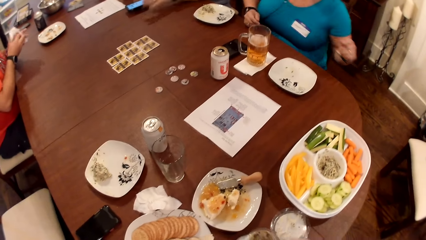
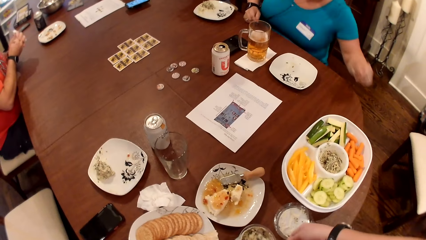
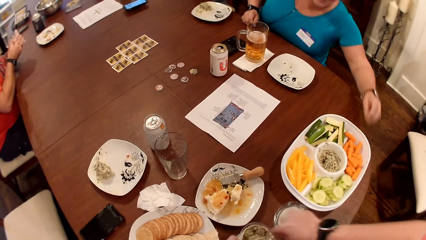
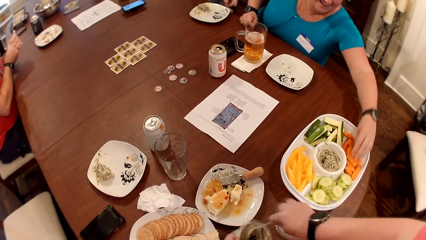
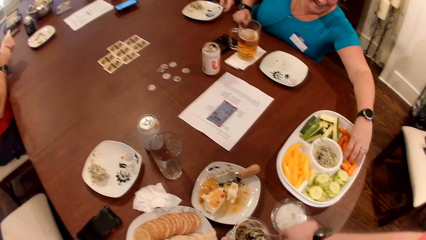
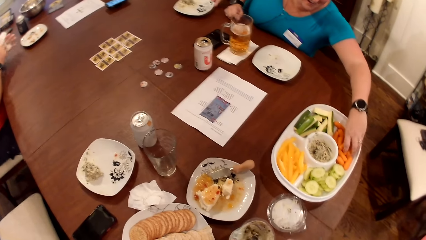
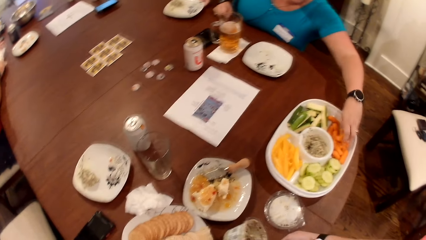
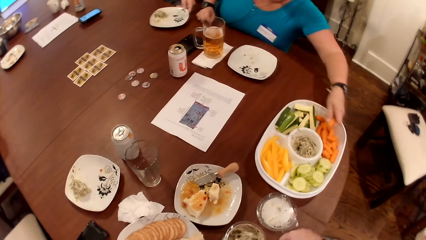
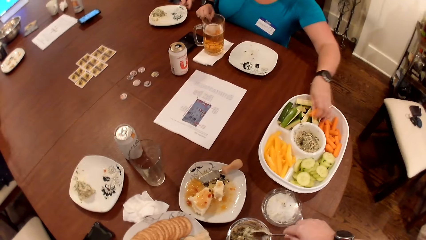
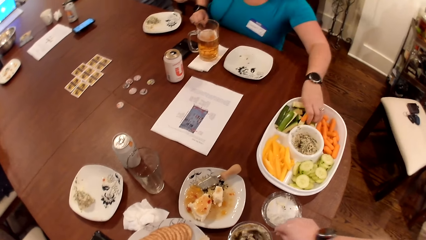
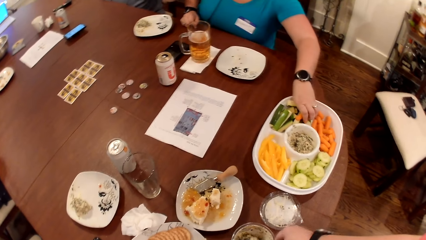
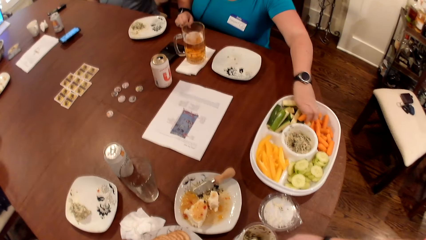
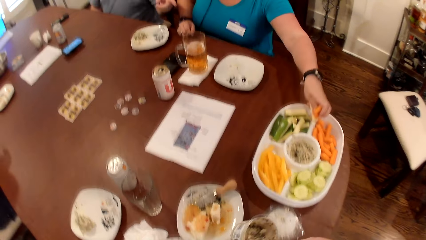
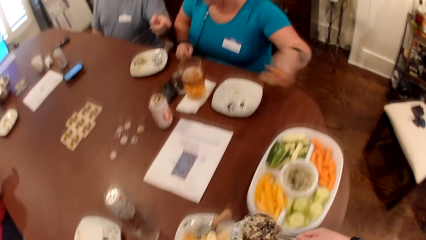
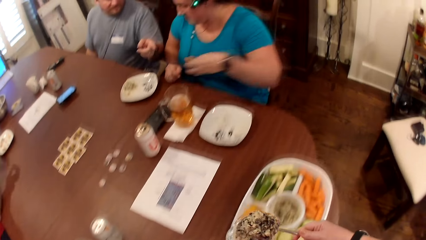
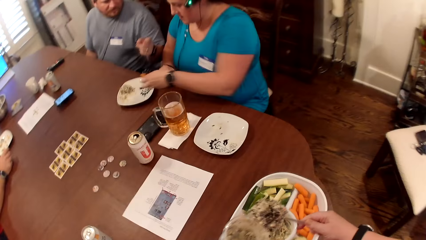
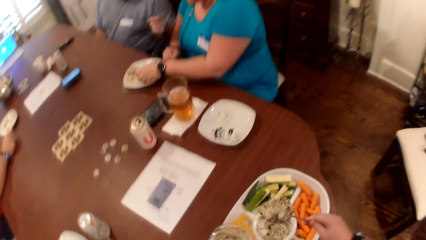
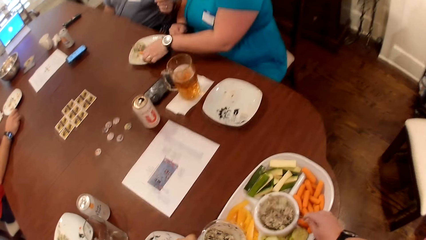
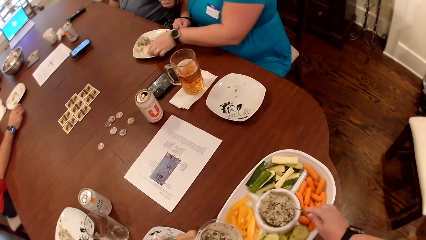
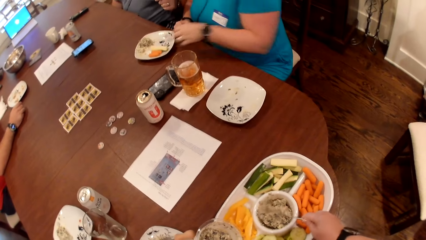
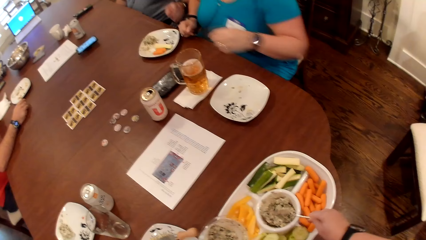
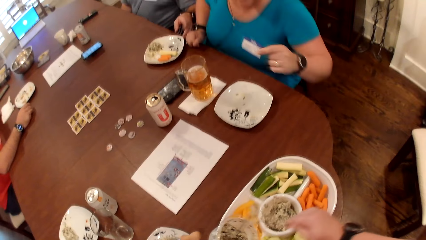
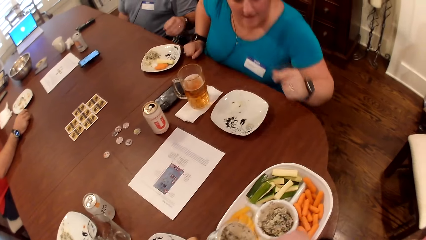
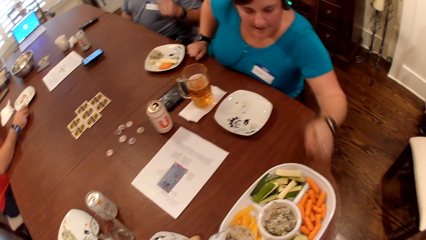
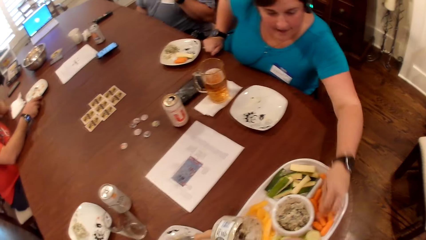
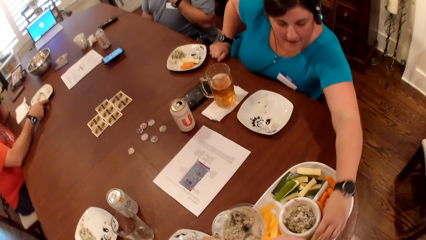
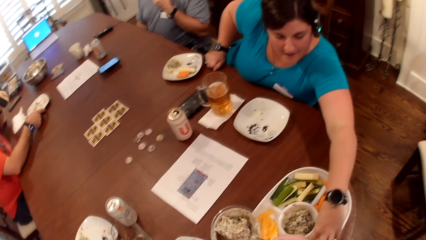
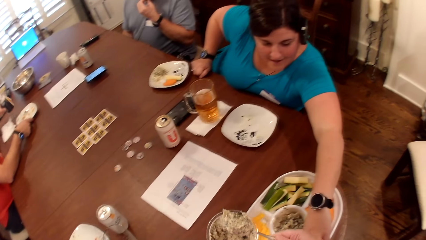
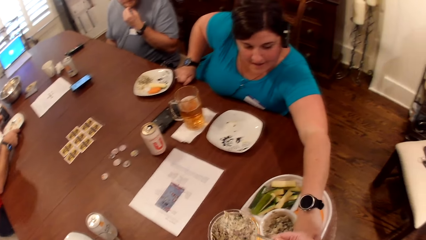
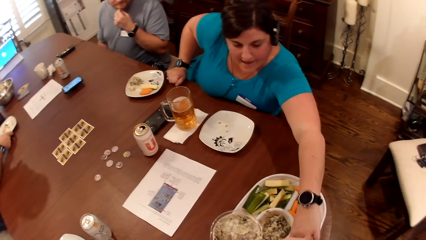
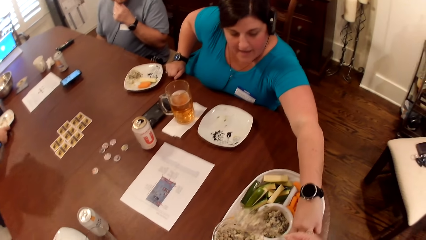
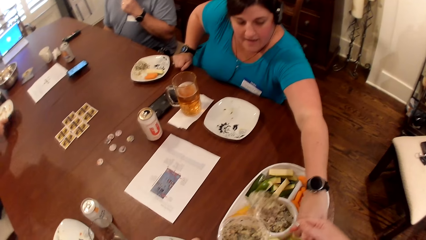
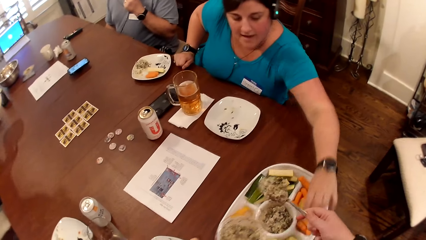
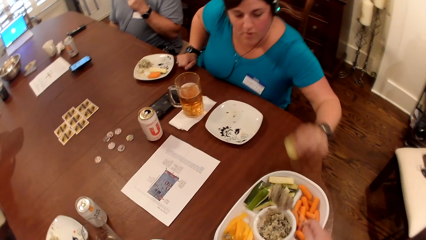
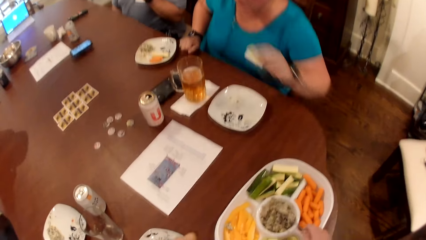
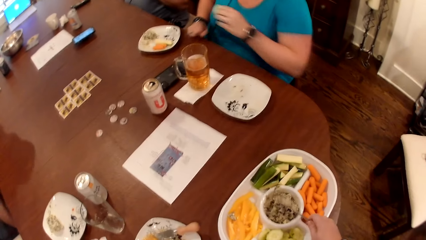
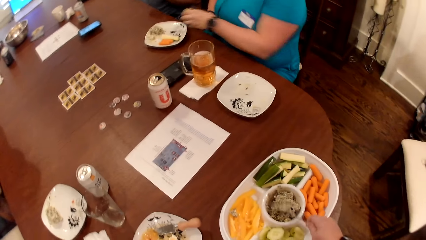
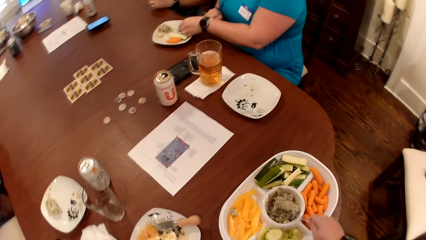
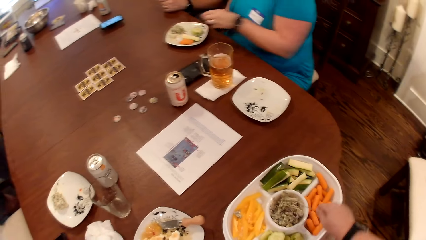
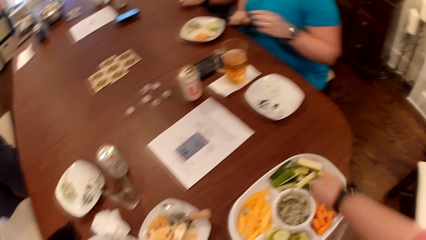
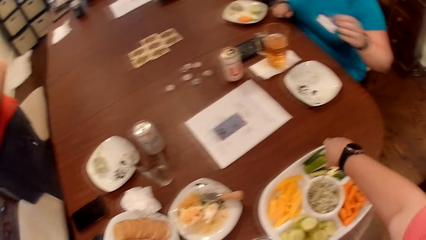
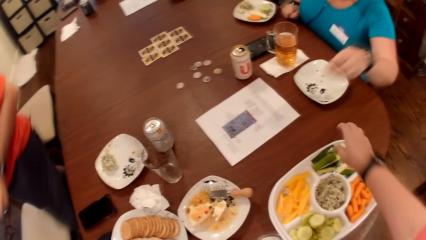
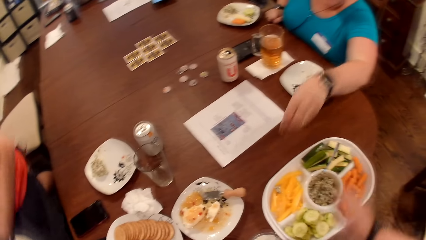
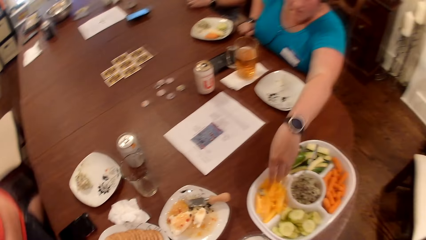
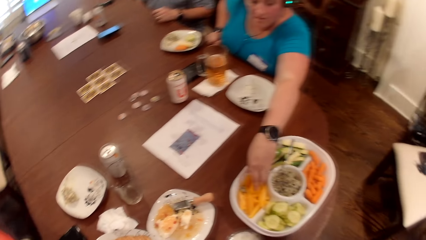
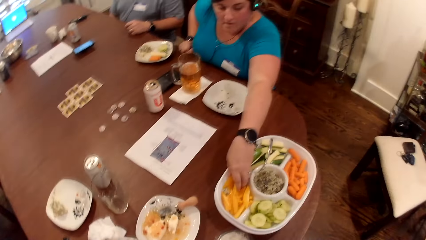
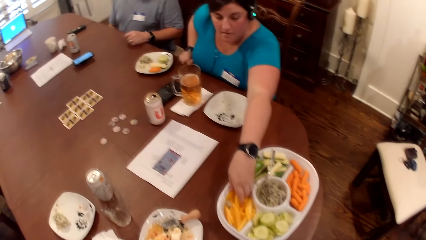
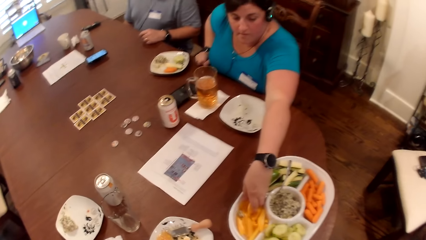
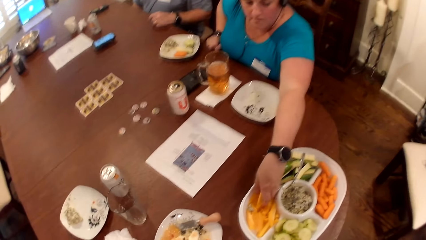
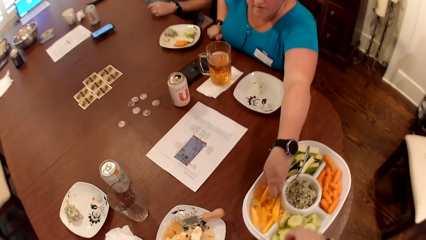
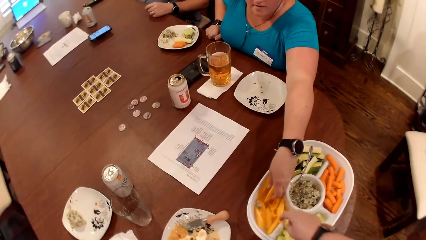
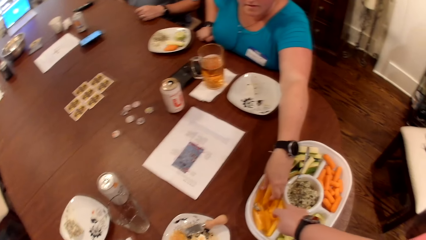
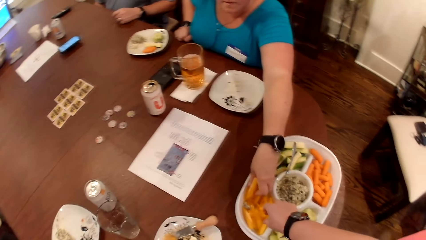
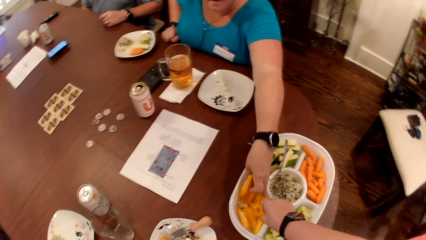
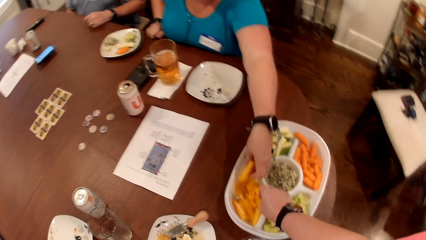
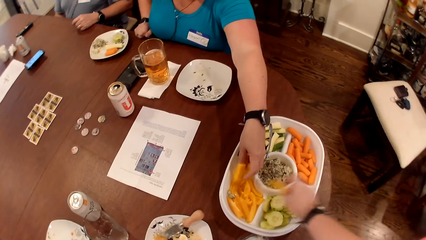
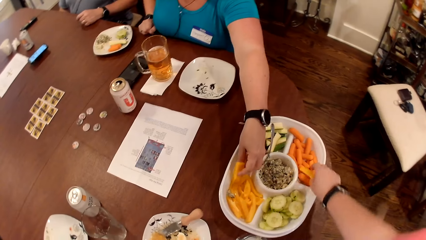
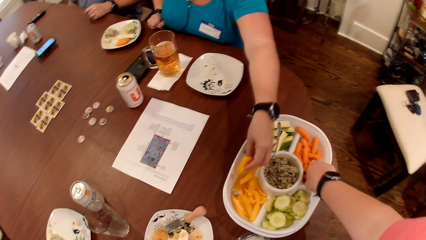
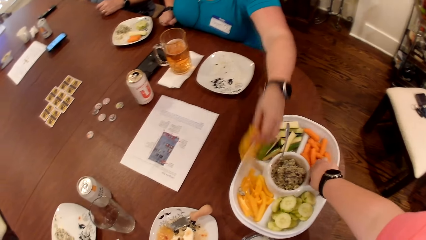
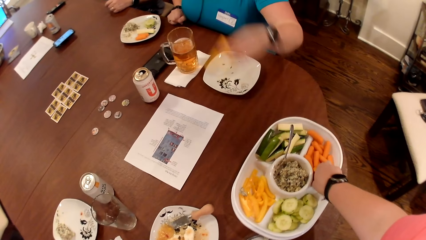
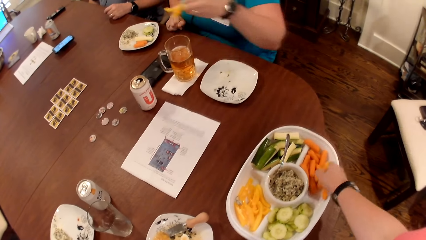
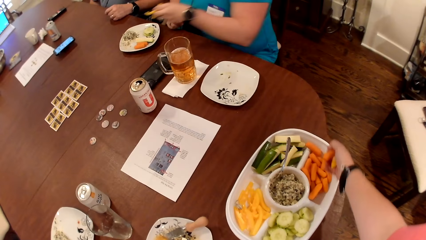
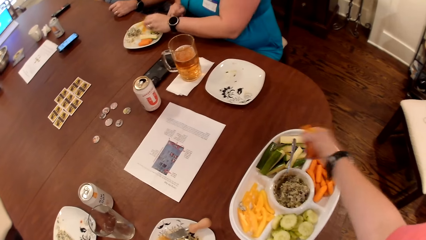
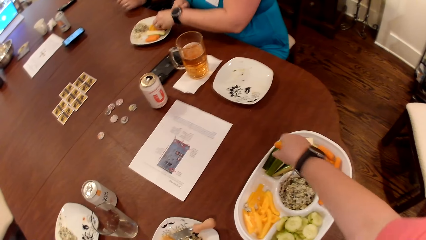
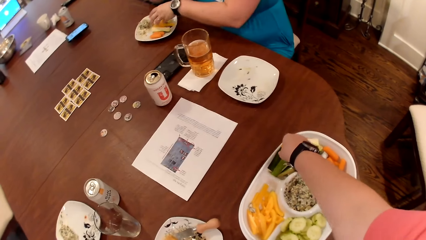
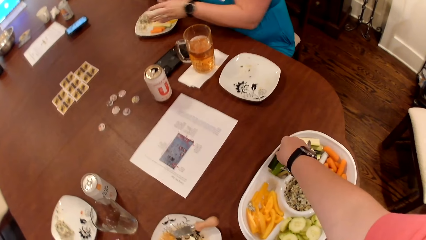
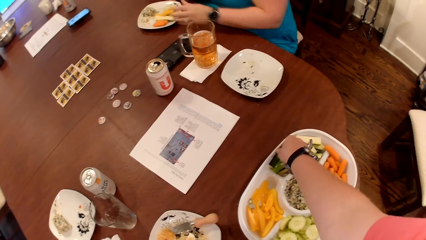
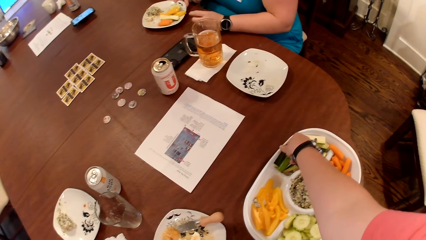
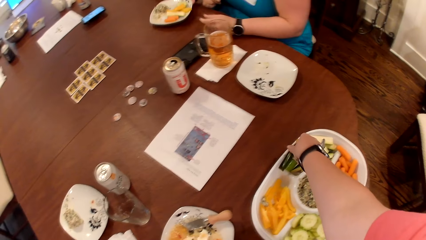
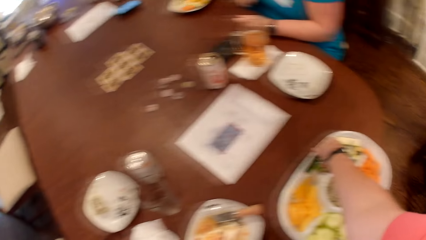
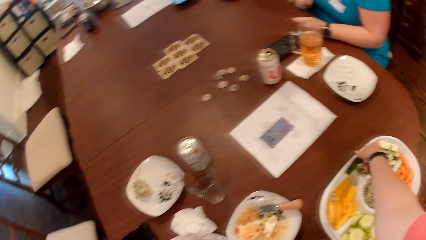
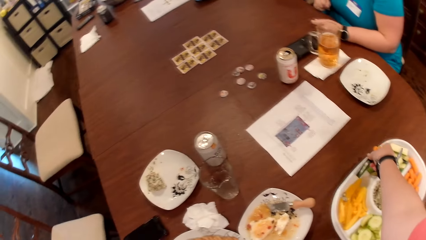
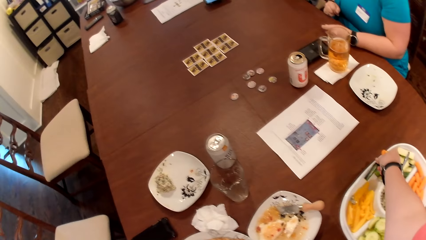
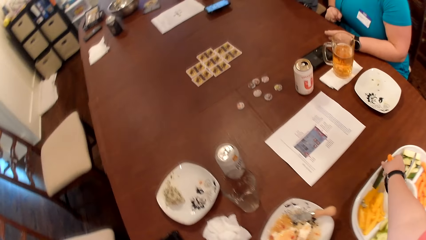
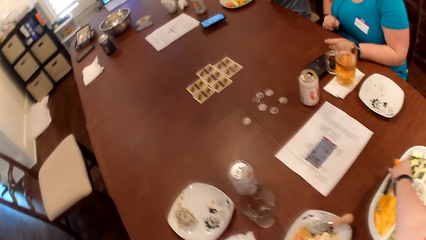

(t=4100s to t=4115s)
The man moves the phone on the table and wipes his hands with the paper towel. The woman picks slices of carrots from the salad plate on the table with her left hand. The woman picks a slice of cucumber from the salad plate on the table with her left hand. The camera wearer scoops cream from the bowl in her left hand with the spoon in her right hand. She serves the cream in the spoon in her right hand to the plate on the table. The woman serves the slices of cucumber and carrots in her left hand to a plate on the table. The camera wearer scoops cream from the bowl in her left hand with the spoon in her right hand. The man places a can in his left hand on the table. The woman picks slices of banana from the salad plate on the table with her left hand. The man picks a plate from the table with his right hand. The camera wearer serves the cream in the spoon in her right hand to the plate or can on the table. The woman serves the slices of banana in her left hand to the plate on the table. The camera wearer places the spoon in her right hand into the plate on the table. The woman picks slices of pawpaw from the salad plate on the table with her left hand. The camera wearer picks a slice of pawpaw from the plate with her right hand. She takes the fruit again. The woman serves the slices of pawpaw in her left hand to the plate on the table.
